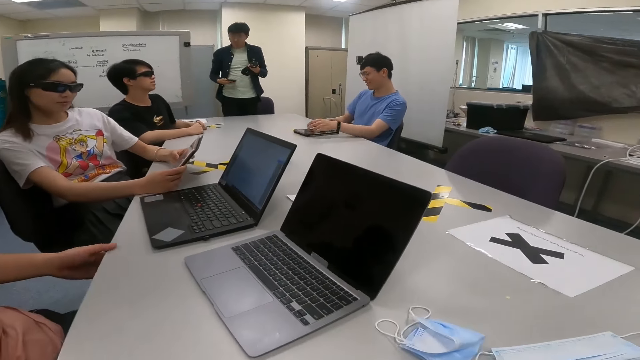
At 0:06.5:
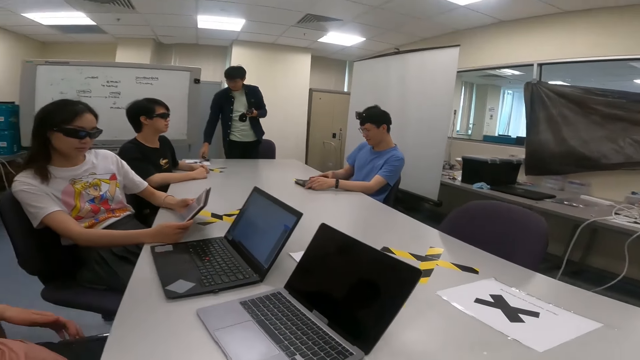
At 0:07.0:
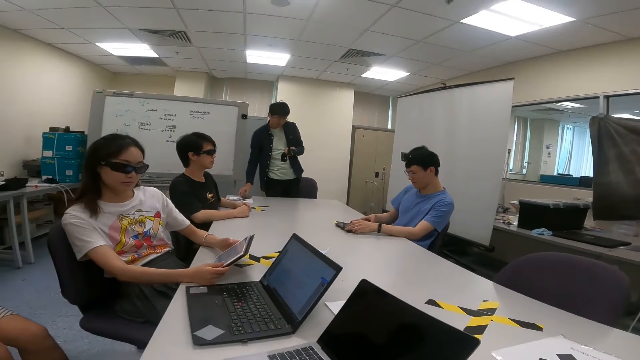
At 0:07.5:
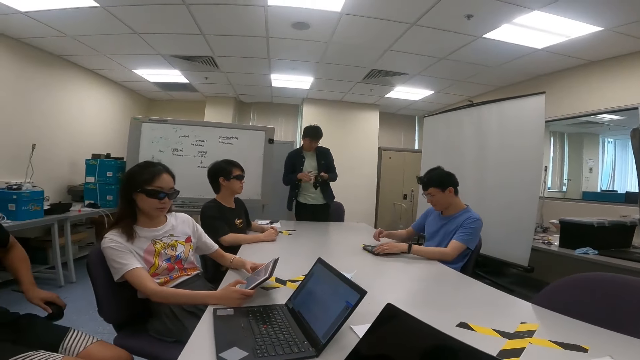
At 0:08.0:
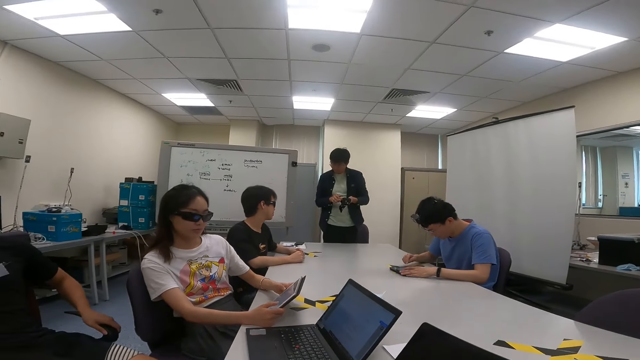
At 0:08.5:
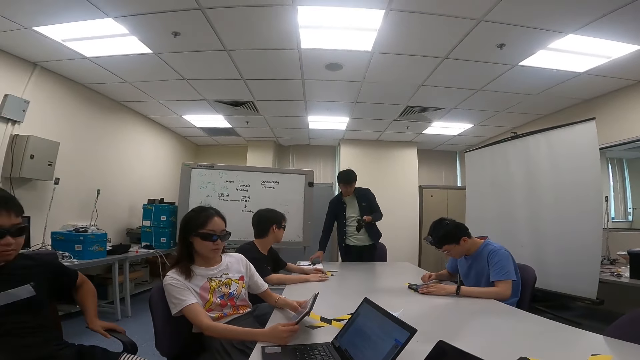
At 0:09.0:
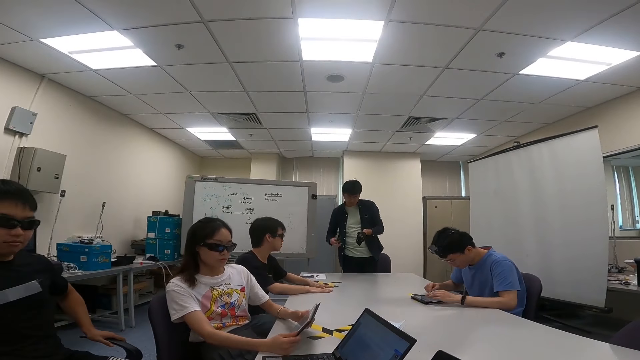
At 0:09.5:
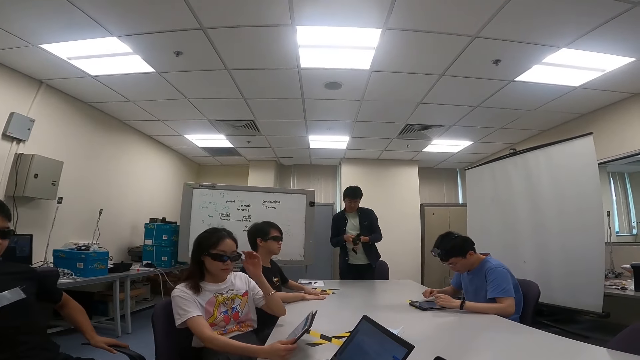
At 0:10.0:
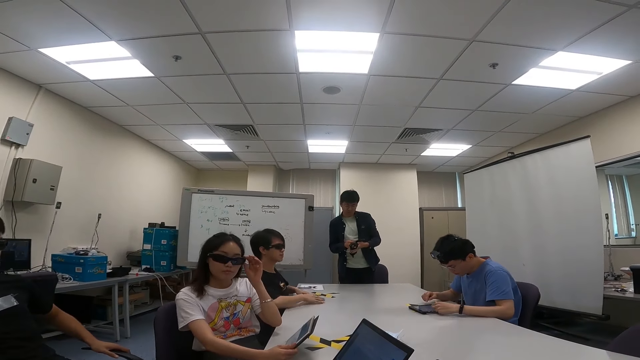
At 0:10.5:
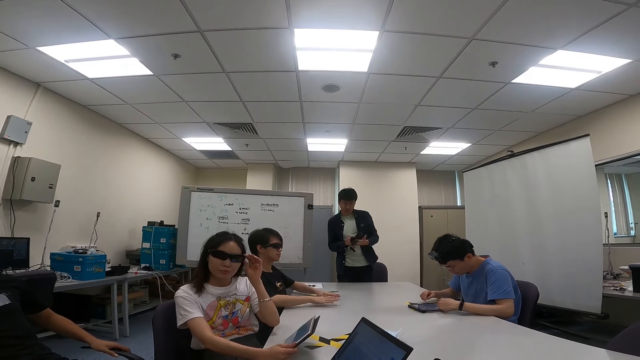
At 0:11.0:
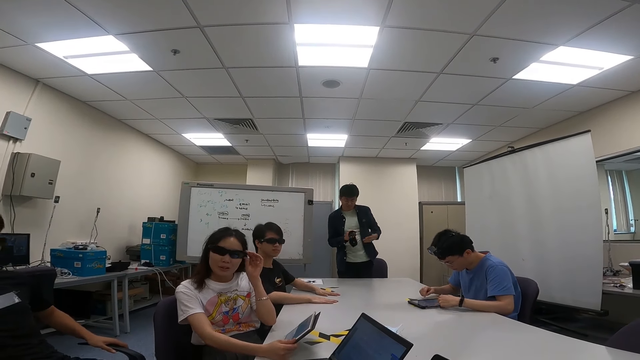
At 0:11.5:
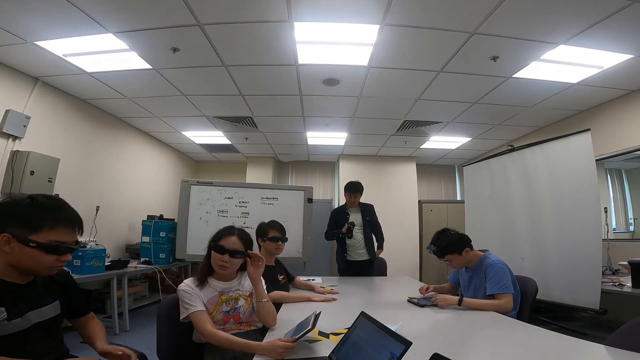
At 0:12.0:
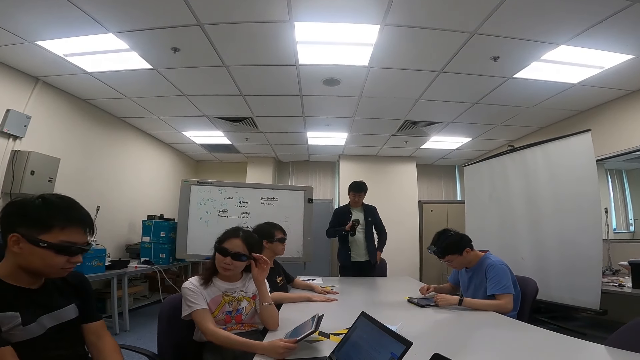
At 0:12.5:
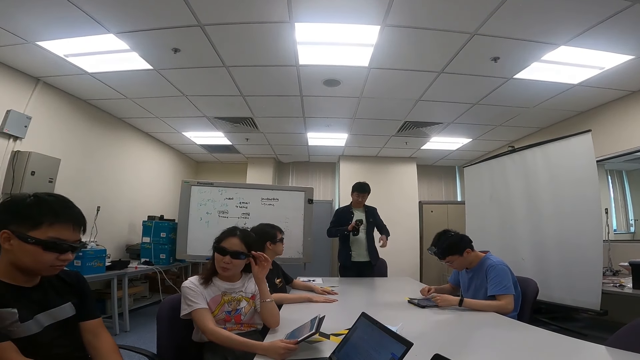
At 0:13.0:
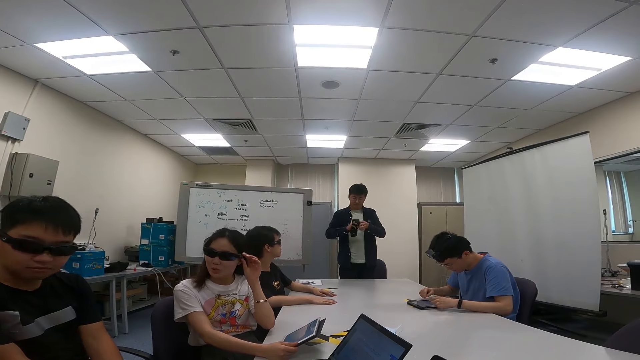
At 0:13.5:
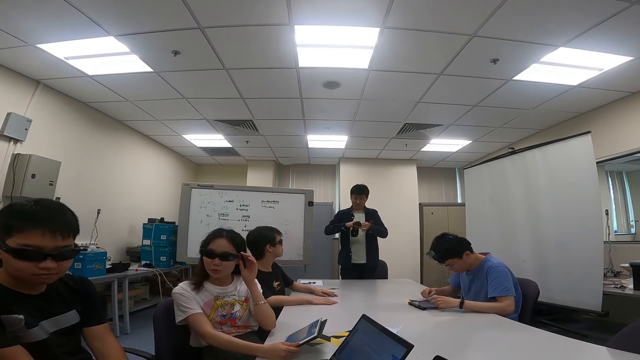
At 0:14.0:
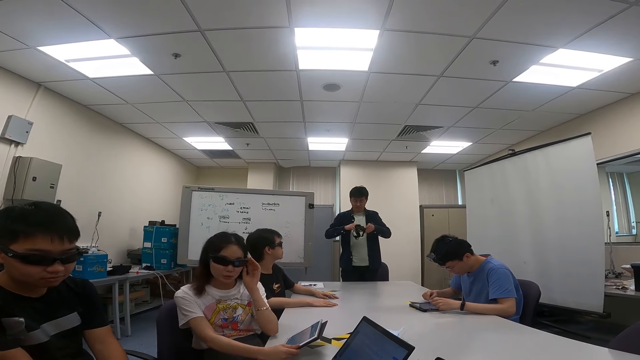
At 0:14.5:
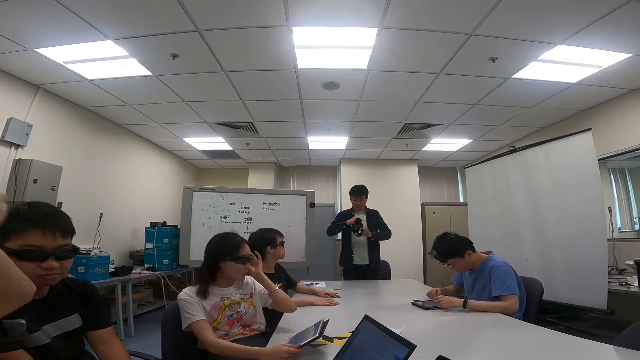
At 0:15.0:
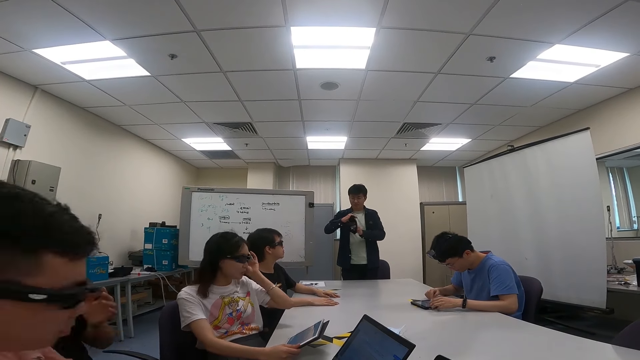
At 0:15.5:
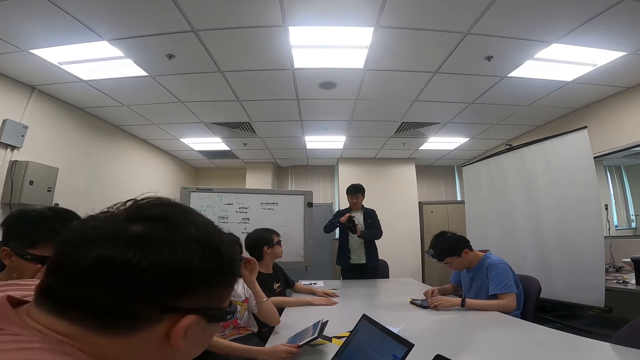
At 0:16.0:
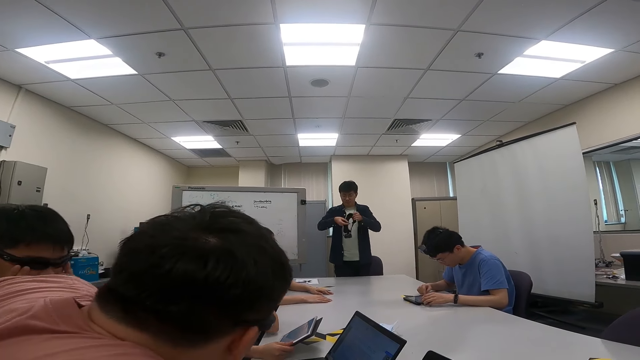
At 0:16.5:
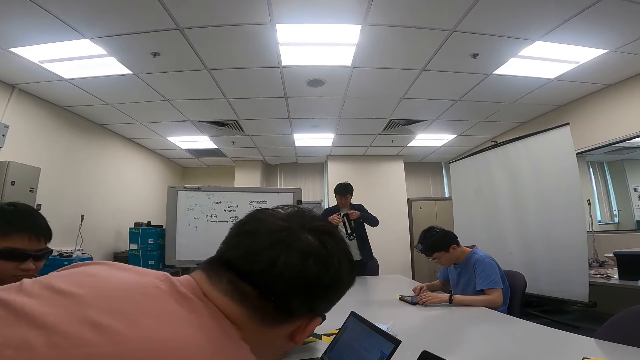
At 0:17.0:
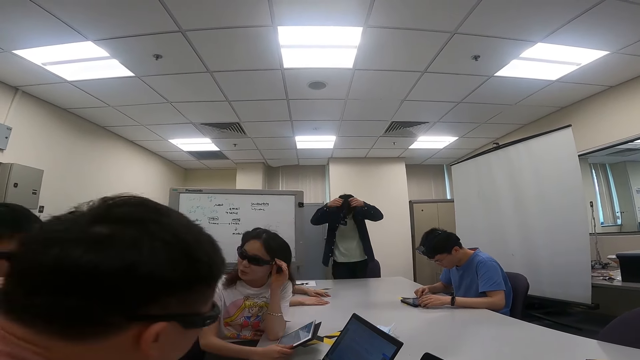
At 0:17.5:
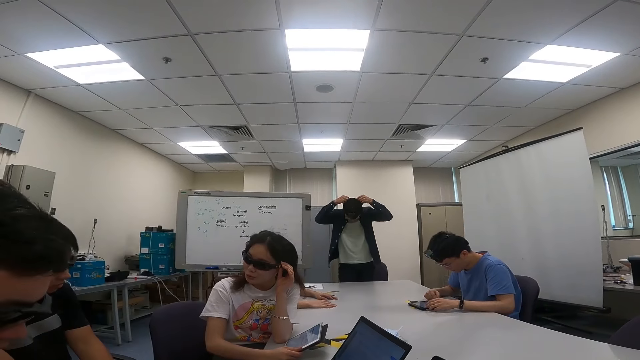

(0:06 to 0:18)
A woman scrolls the iPad. She touches her goggles. A woman converses with a man, another man and the camera wearer. A person moves on the seat.

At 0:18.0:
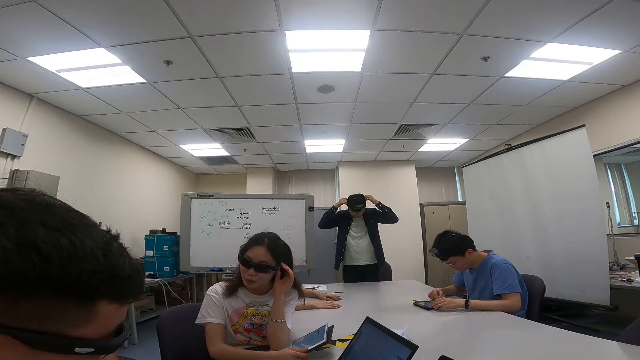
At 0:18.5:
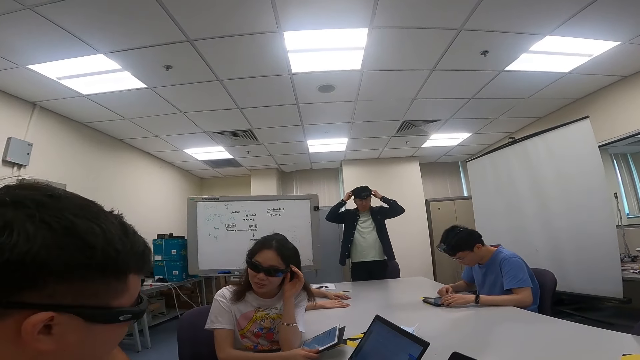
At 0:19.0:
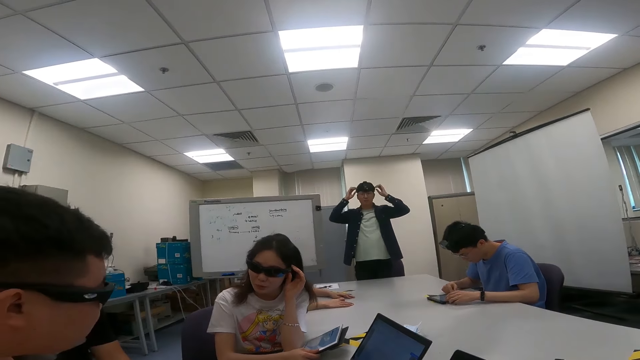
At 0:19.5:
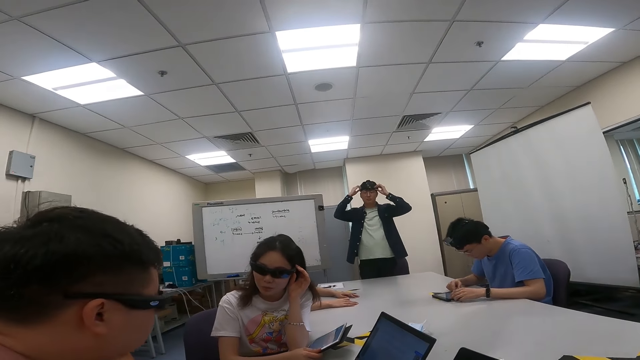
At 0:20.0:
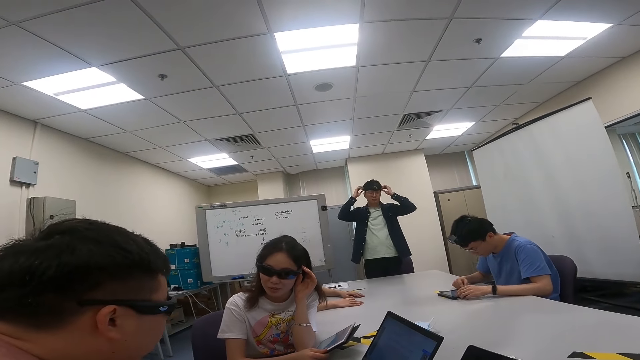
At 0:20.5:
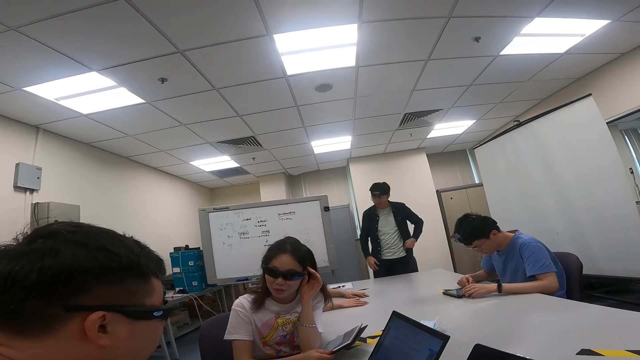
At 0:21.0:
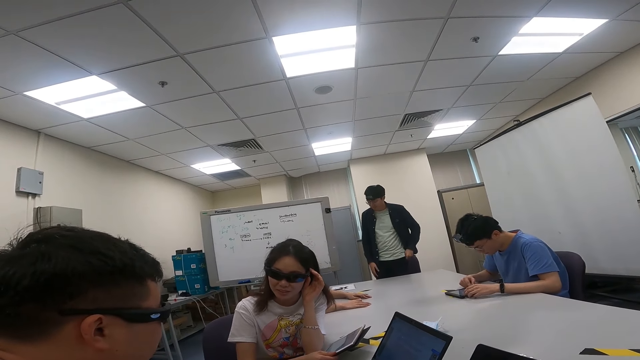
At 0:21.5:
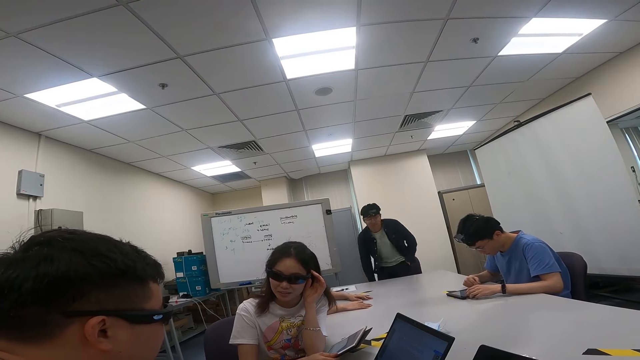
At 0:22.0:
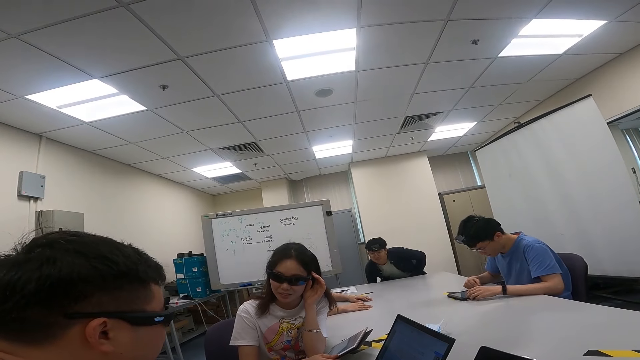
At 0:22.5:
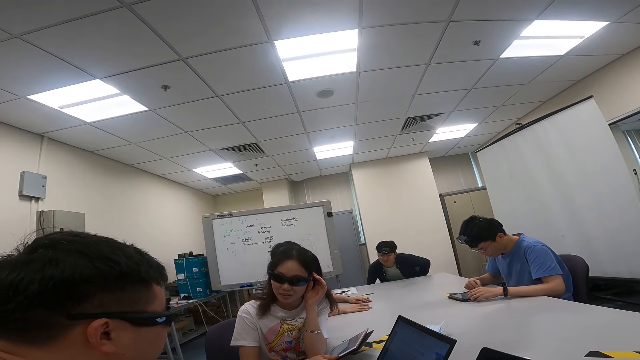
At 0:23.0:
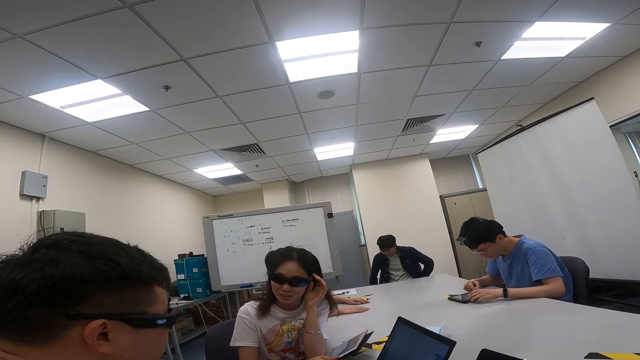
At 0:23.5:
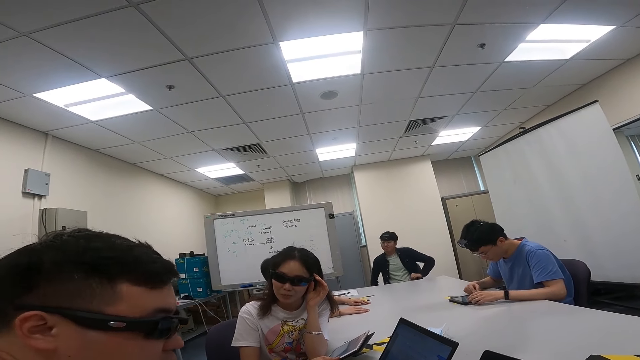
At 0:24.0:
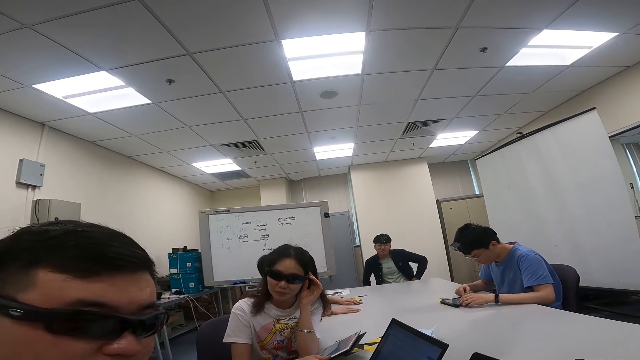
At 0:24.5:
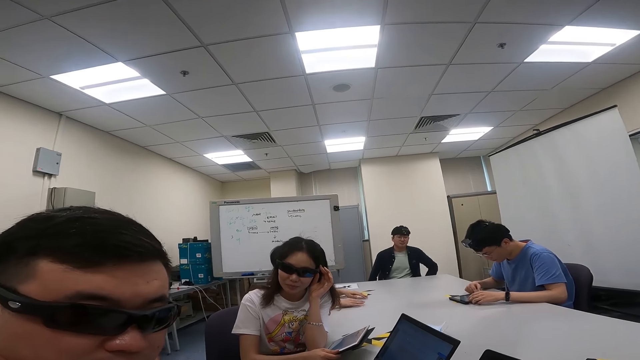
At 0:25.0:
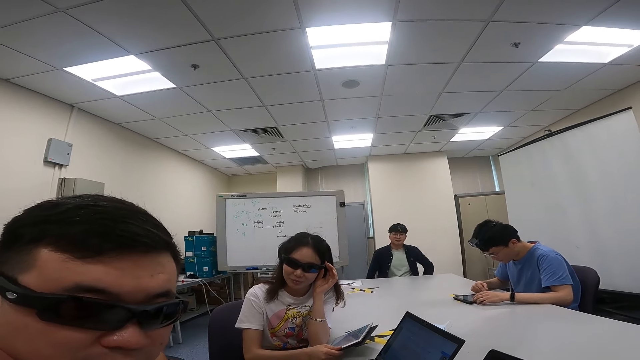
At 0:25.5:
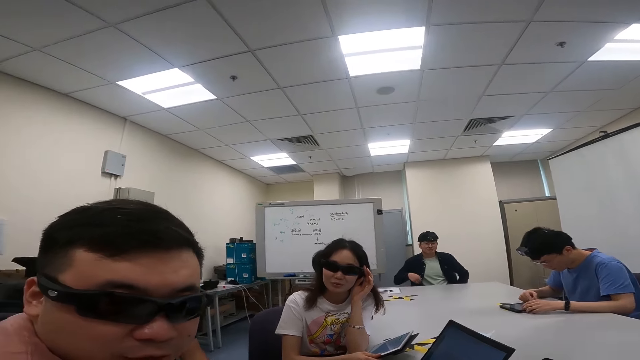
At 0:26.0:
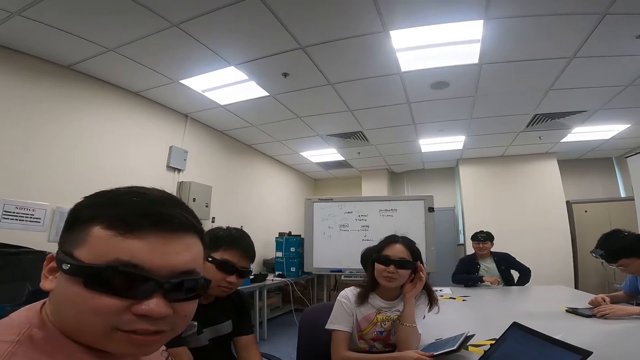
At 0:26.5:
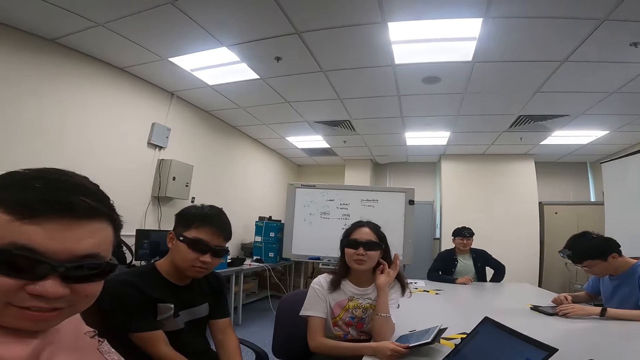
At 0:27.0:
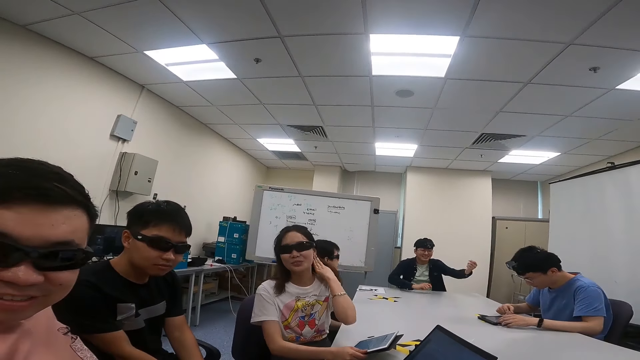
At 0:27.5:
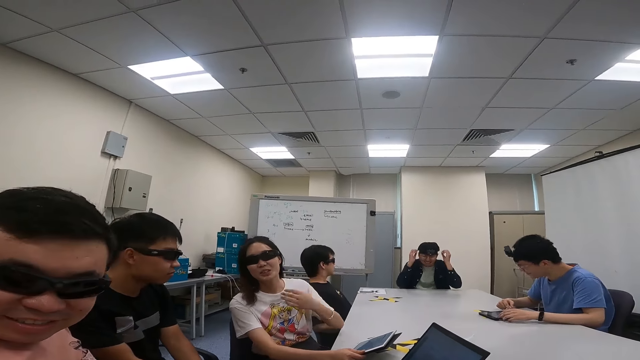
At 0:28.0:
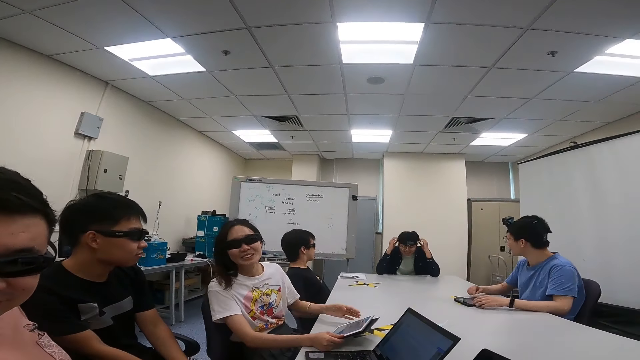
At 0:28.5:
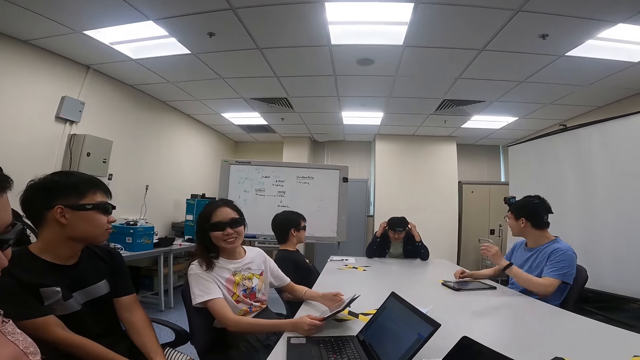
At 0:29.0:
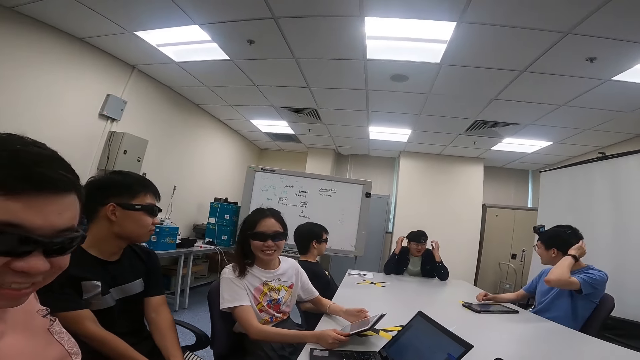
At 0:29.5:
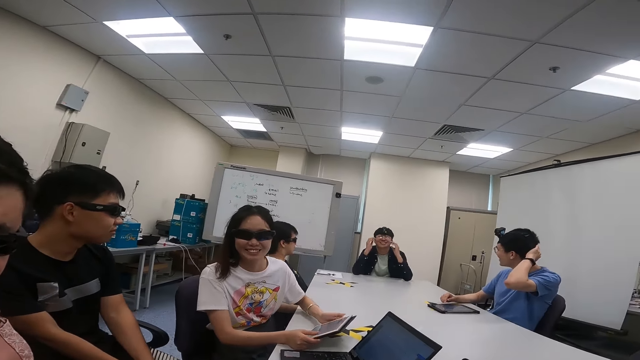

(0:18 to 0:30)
A woman talks to a person and another person. A woman converses with a man, another man and the camera wearer. The first person smiles at the camera wearer.
